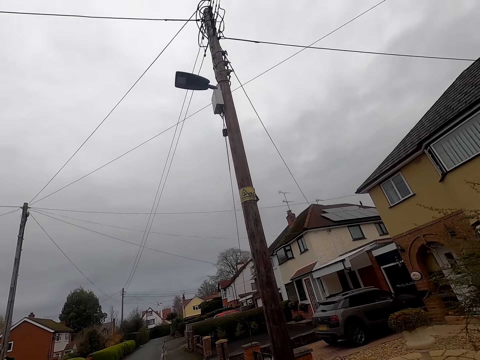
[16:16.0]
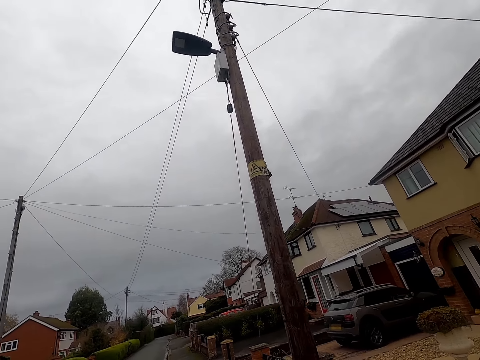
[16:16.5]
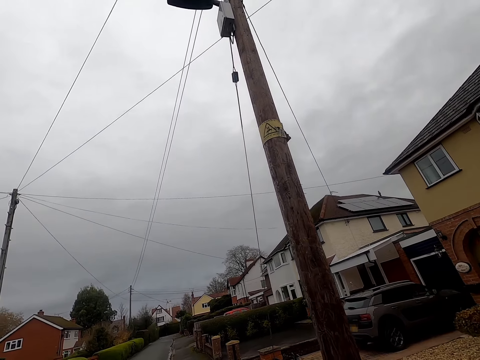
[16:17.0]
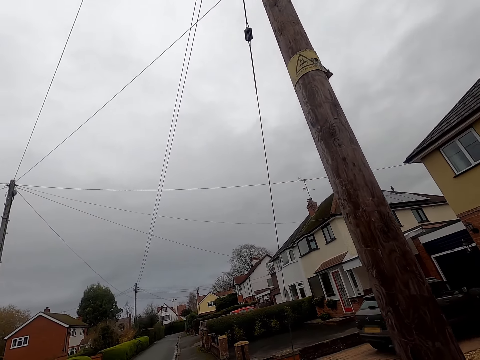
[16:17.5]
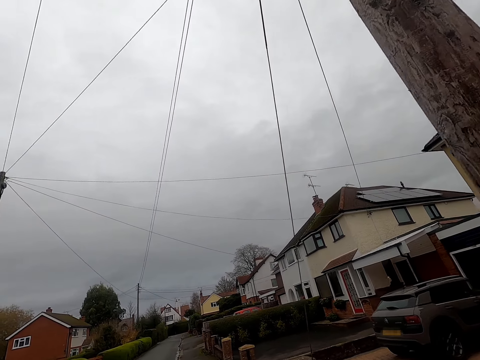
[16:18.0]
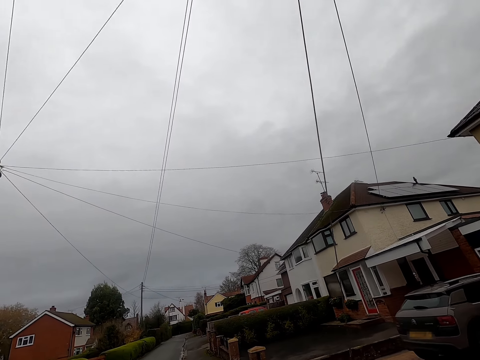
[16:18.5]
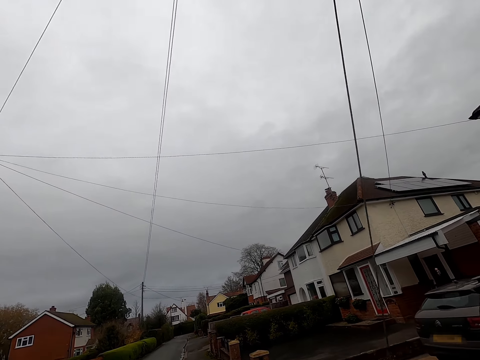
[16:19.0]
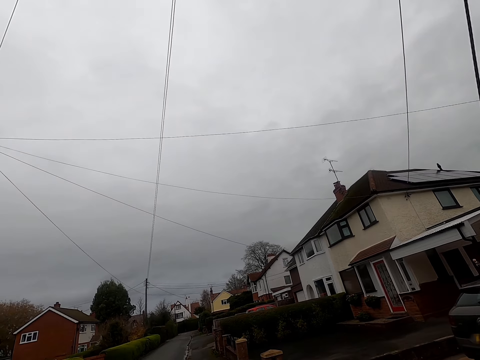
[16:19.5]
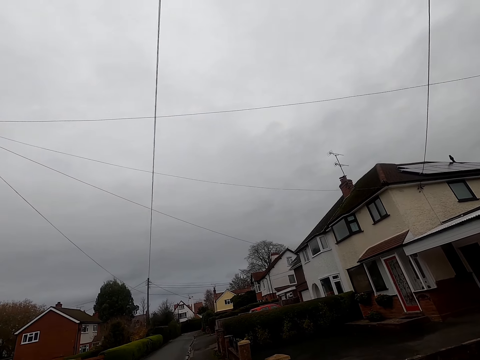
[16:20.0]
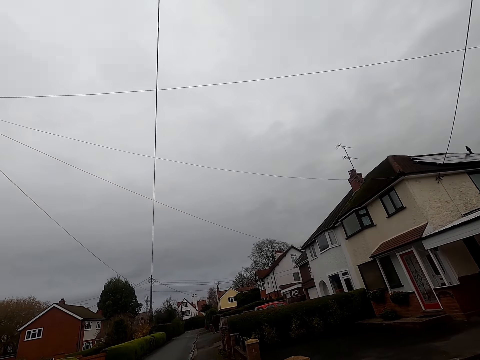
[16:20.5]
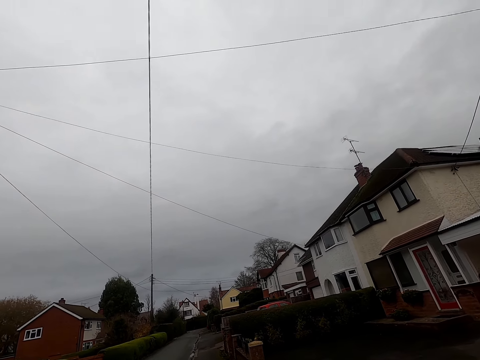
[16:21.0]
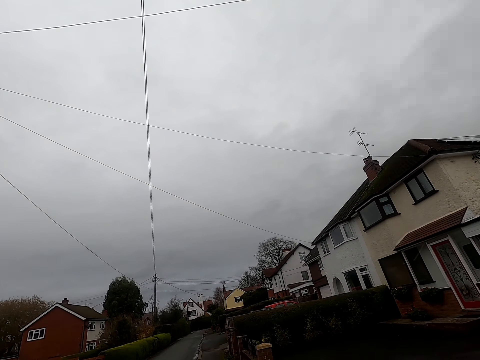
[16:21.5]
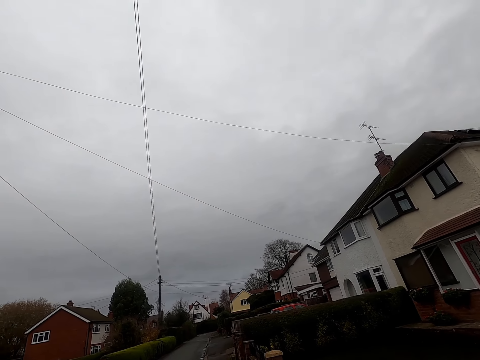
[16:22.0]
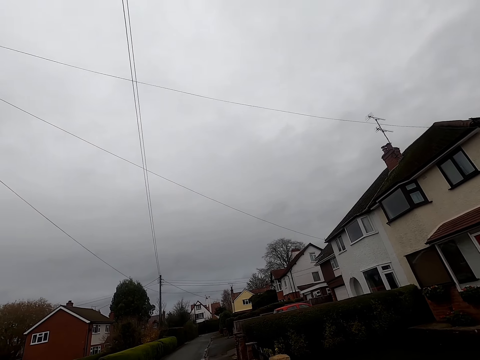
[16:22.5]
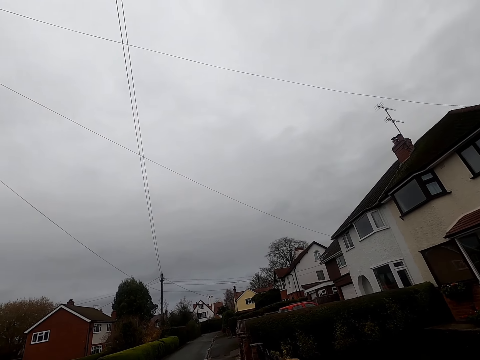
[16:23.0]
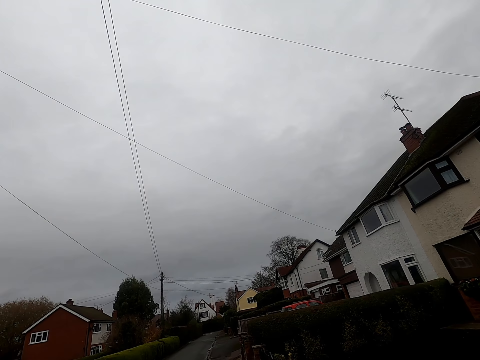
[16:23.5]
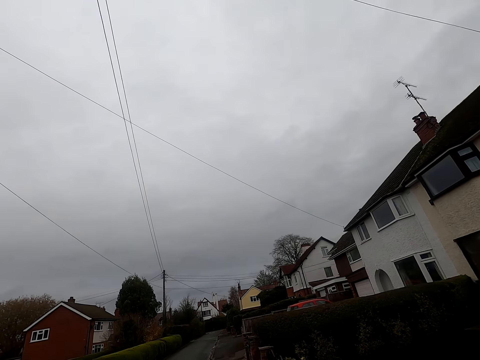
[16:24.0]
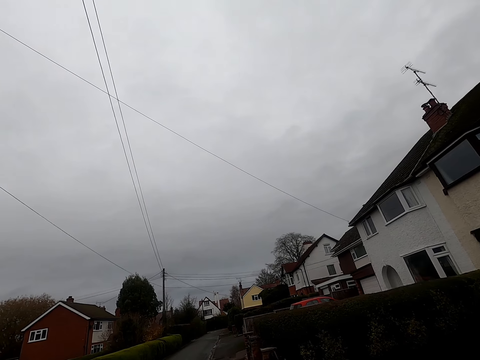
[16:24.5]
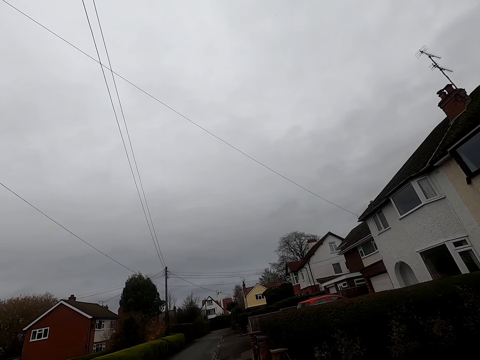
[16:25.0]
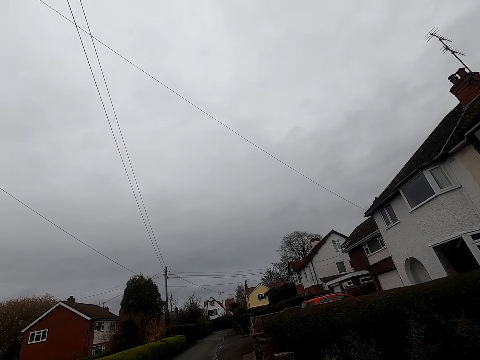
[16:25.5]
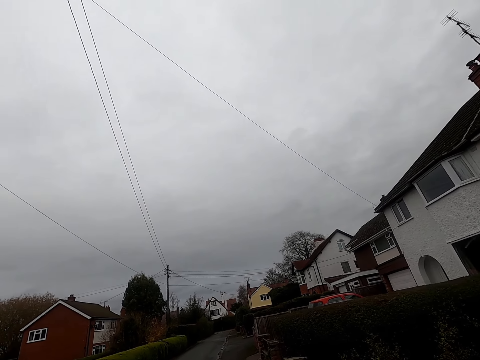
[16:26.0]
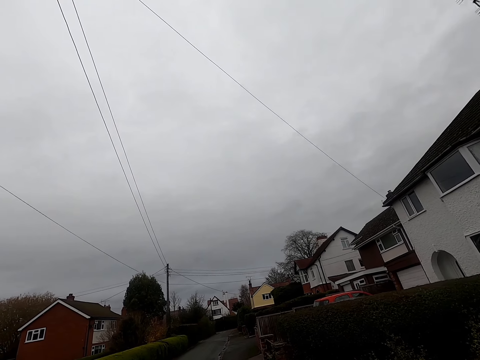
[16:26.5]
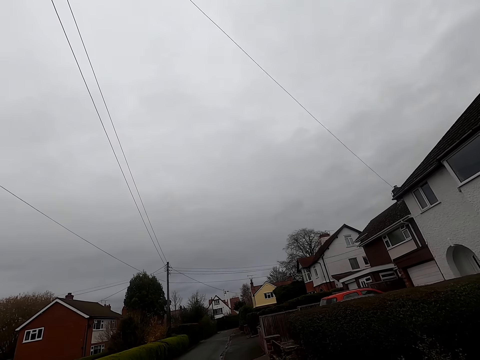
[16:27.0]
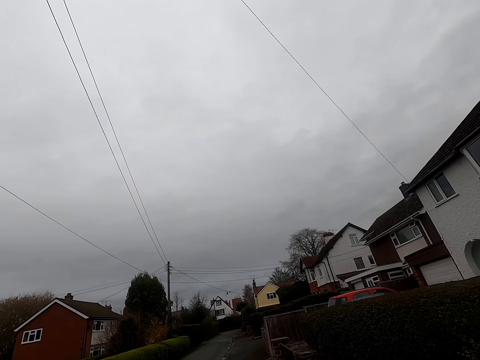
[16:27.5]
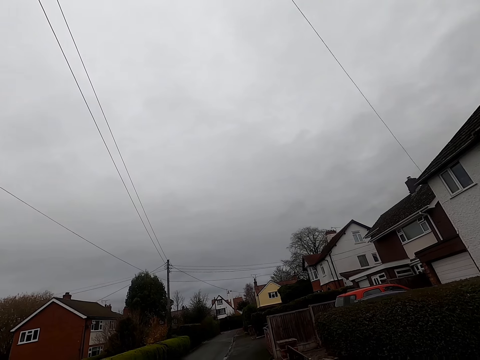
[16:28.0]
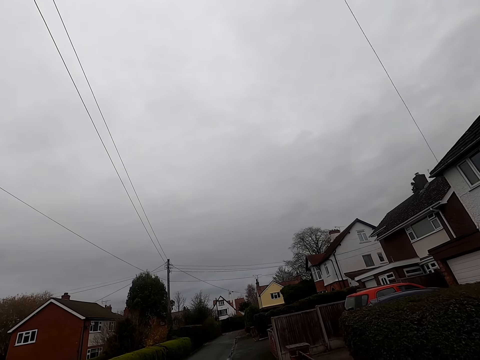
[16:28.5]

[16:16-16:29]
The camera wearer walks along the pathway.

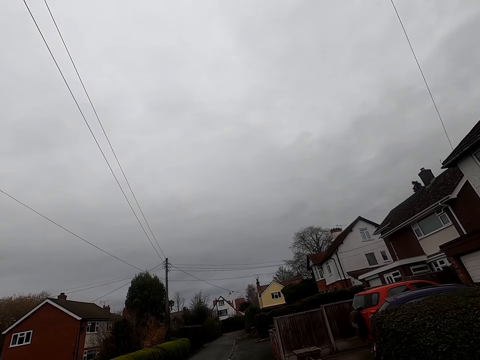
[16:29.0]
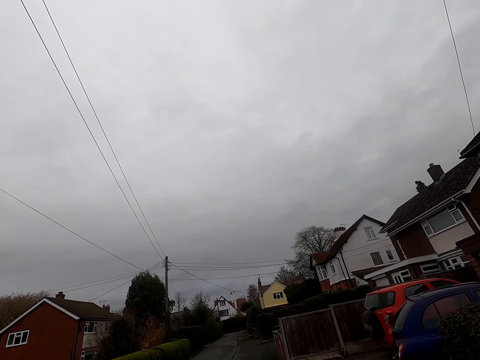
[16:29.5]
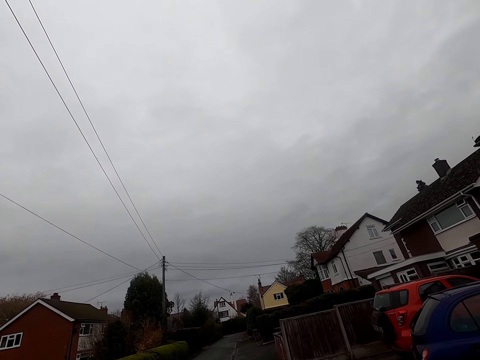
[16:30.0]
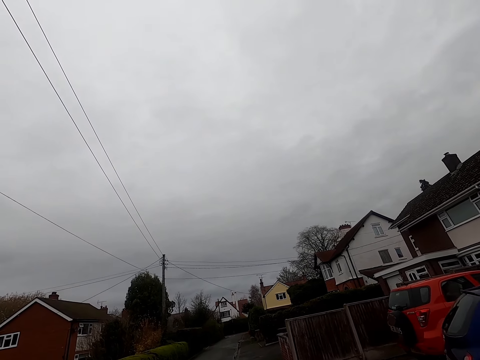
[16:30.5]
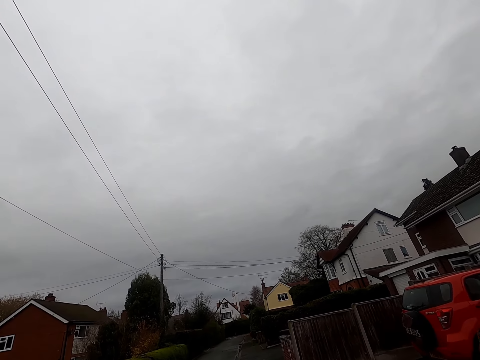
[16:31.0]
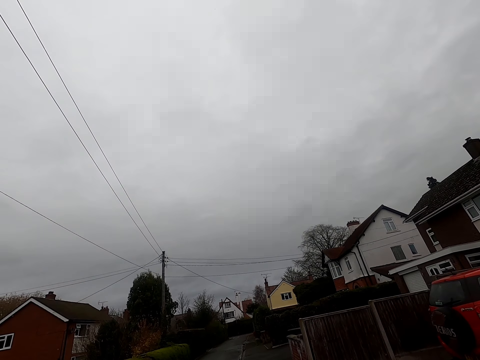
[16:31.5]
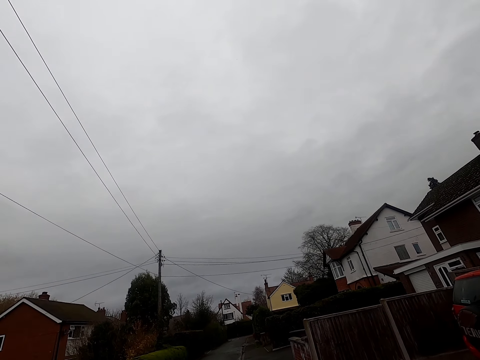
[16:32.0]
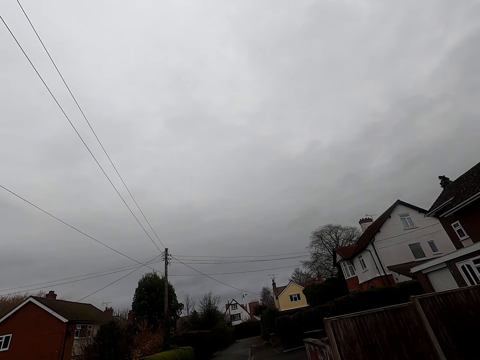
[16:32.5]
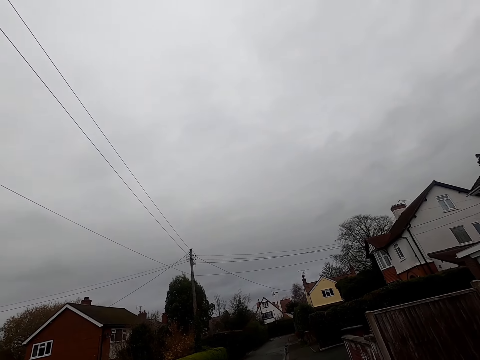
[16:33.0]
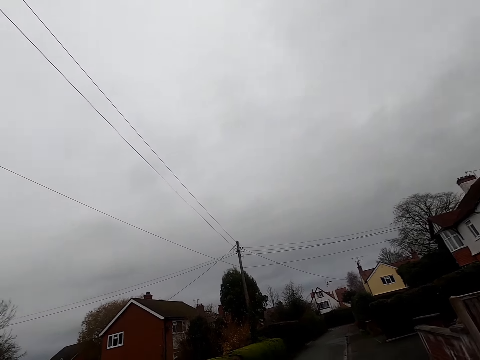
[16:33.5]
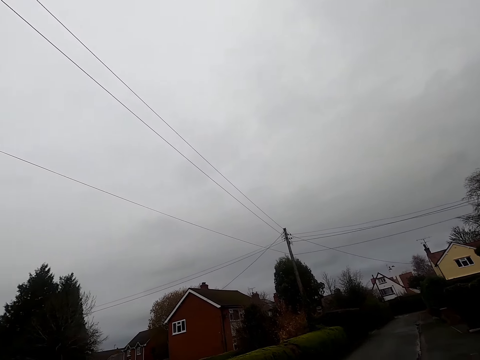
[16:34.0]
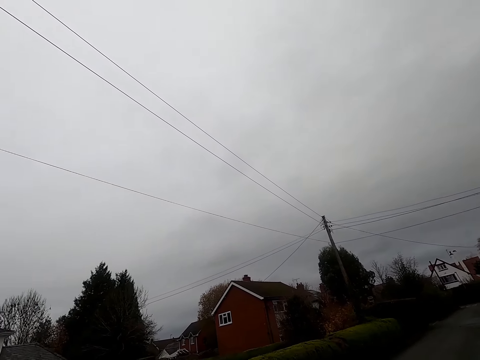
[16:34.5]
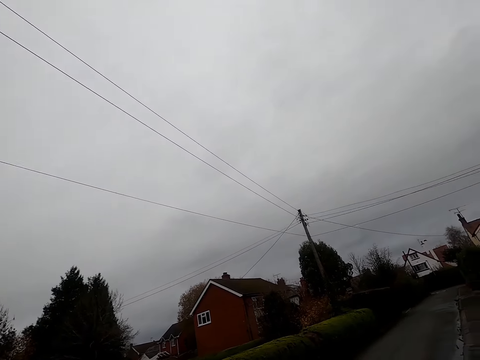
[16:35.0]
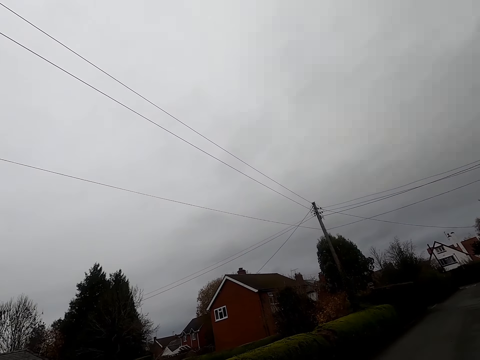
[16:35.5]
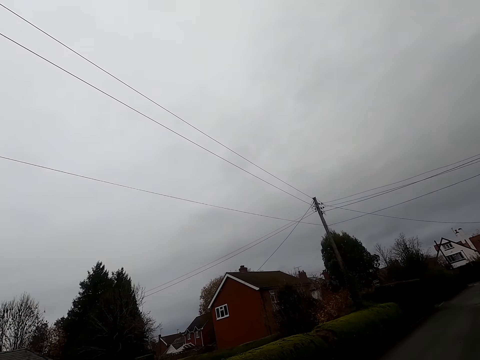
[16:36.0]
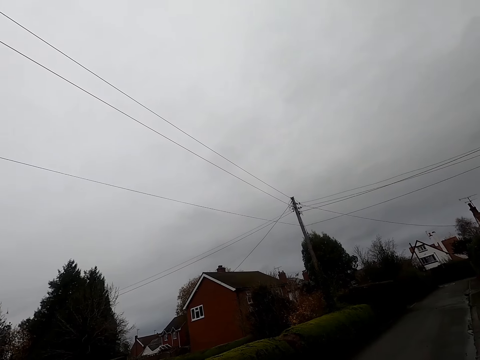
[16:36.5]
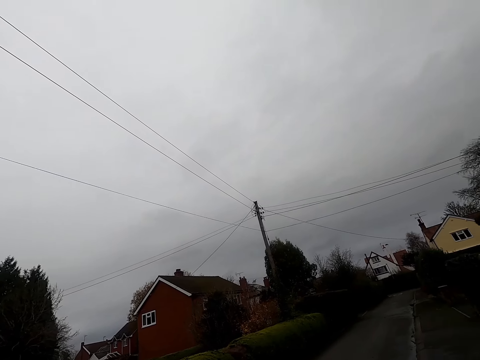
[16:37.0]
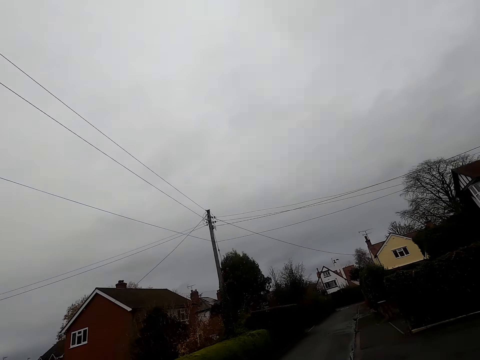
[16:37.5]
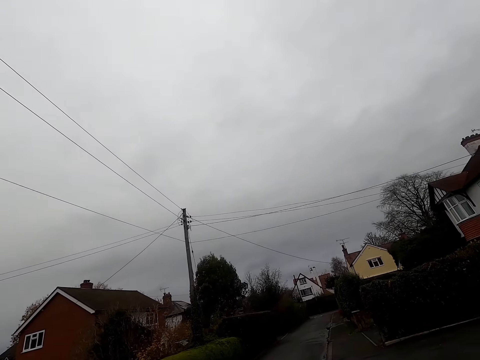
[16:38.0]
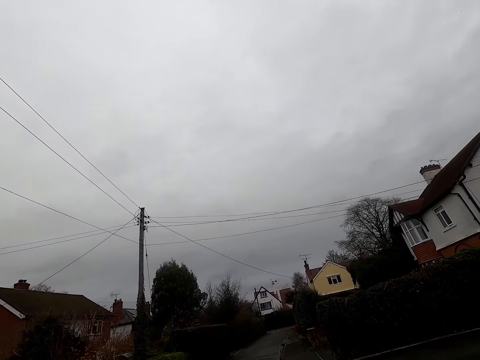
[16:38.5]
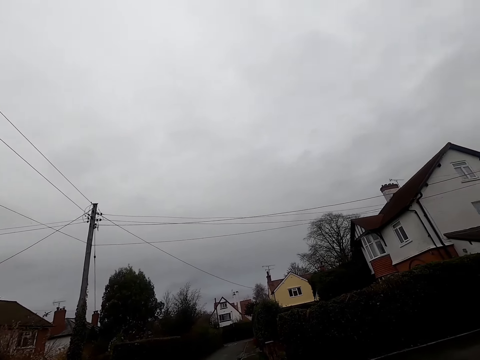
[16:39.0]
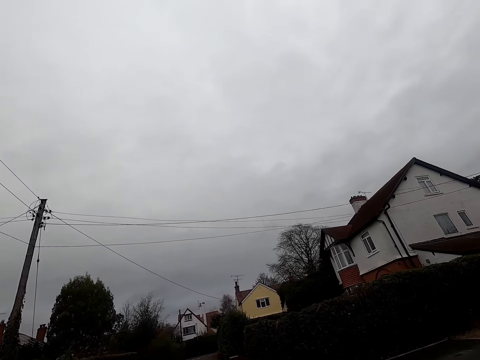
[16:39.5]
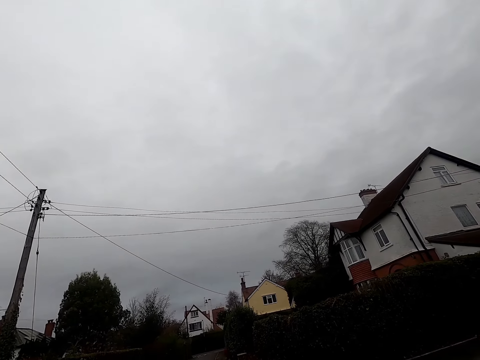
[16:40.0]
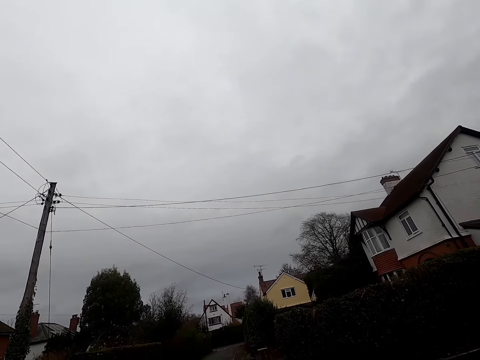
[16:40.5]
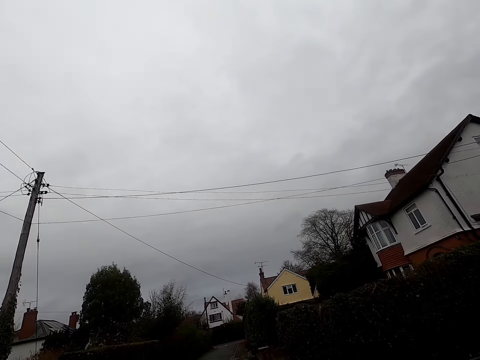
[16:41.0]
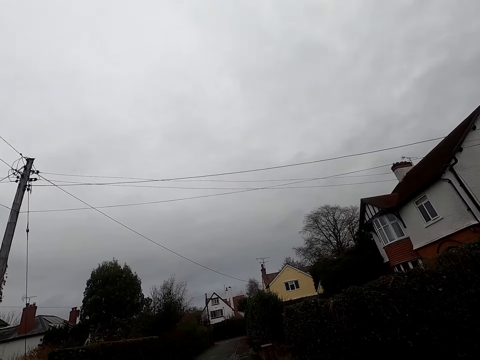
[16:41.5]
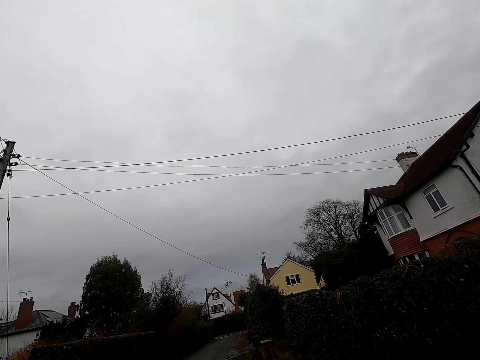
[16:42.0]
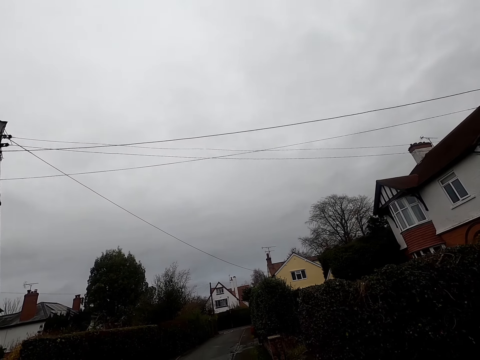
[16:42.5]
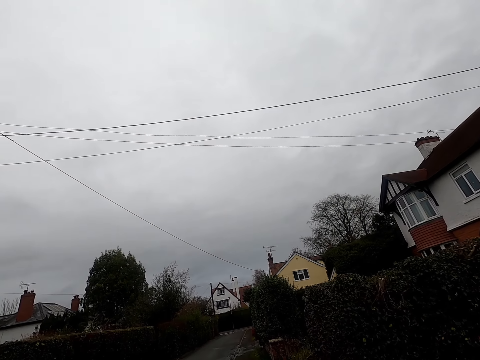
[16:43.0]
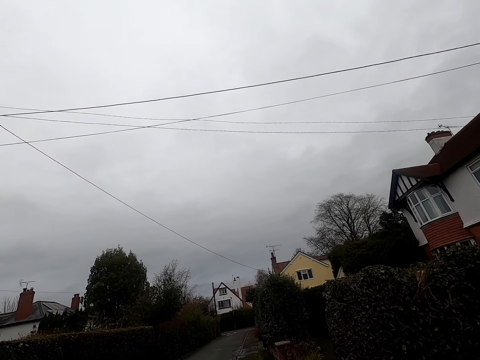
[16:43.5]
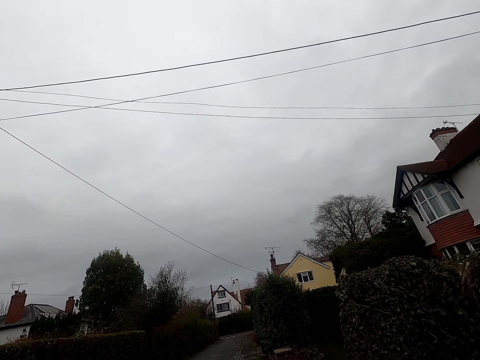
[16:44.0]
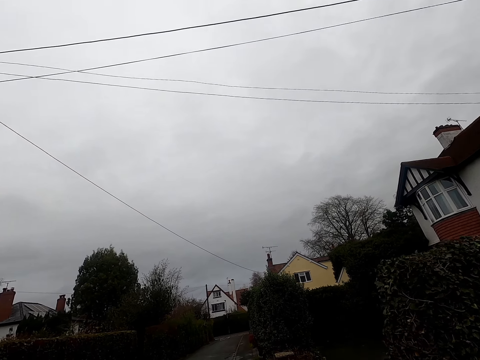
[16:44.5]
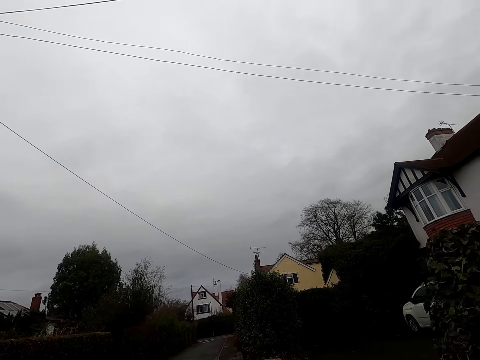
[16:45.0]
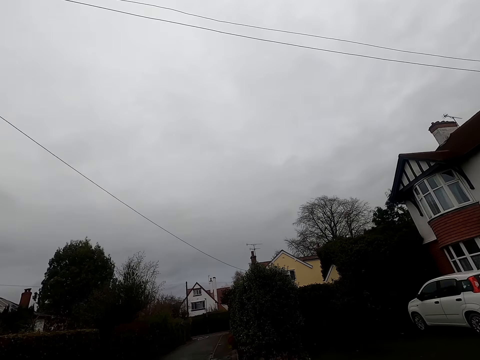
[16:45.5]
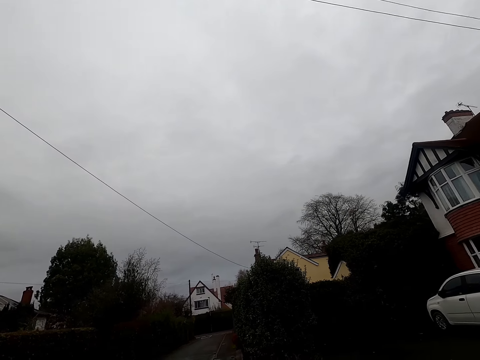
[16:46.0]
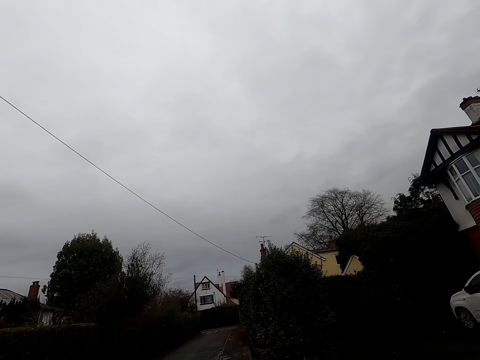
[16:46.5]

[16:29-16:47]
The camera wearer converses with the woman. They look at the left side. They walk along the pathway.
